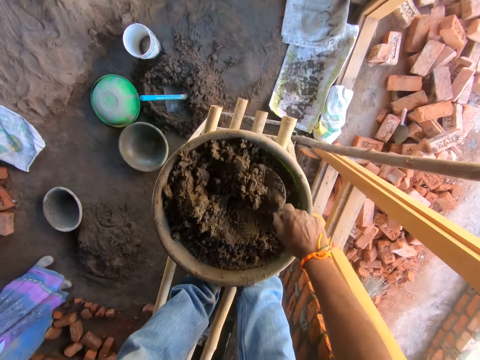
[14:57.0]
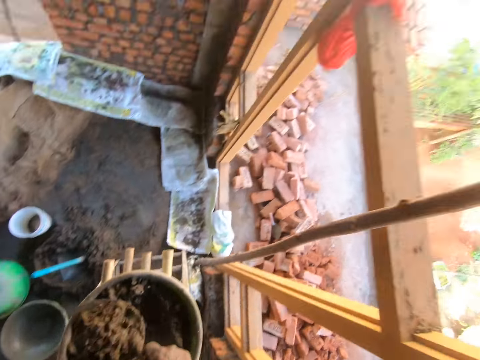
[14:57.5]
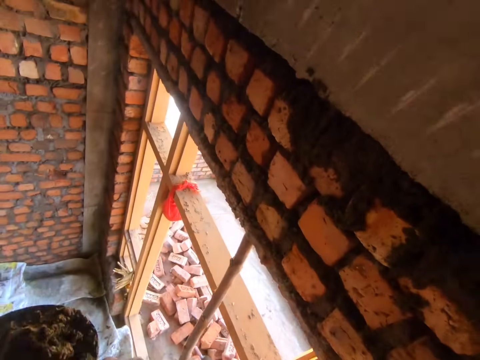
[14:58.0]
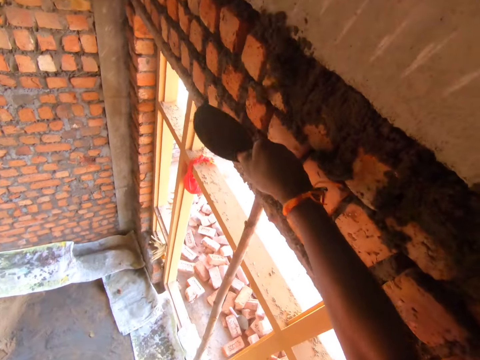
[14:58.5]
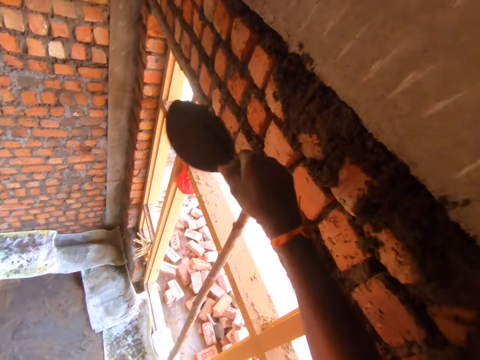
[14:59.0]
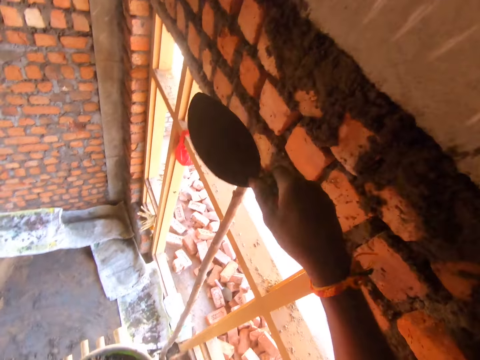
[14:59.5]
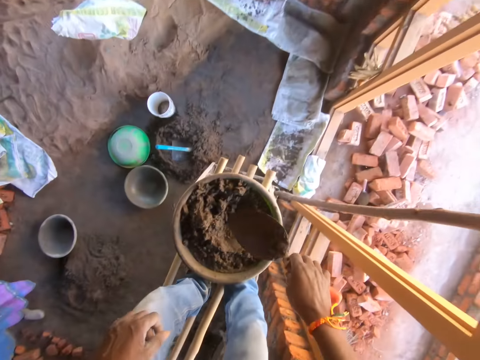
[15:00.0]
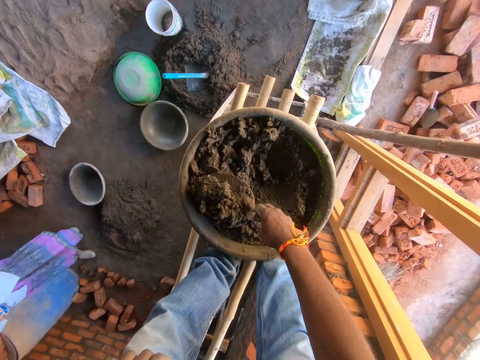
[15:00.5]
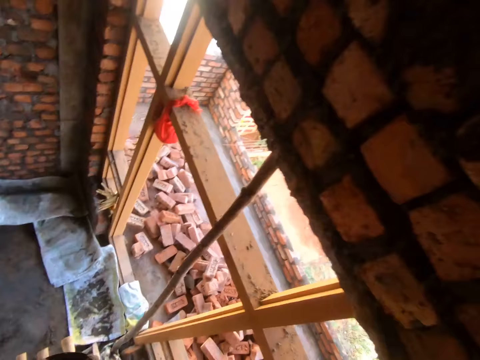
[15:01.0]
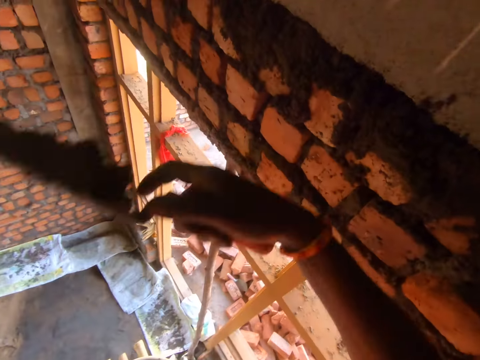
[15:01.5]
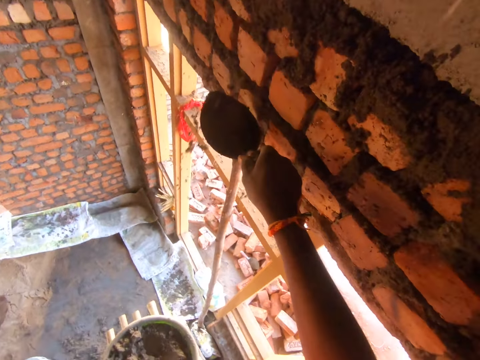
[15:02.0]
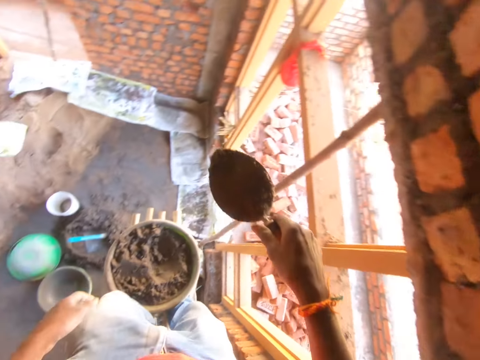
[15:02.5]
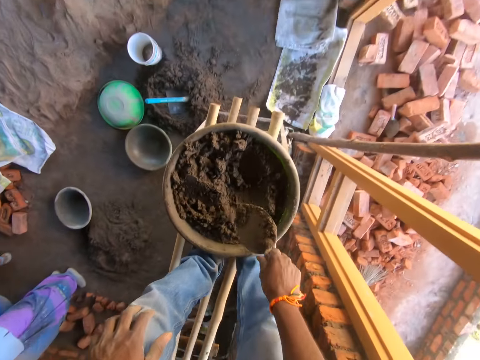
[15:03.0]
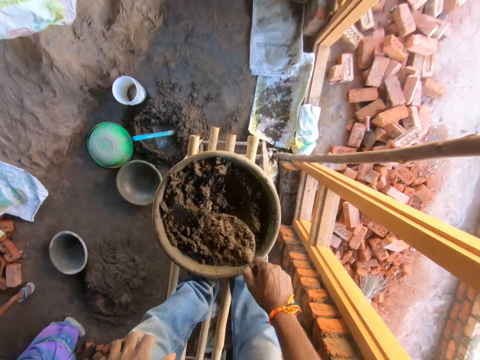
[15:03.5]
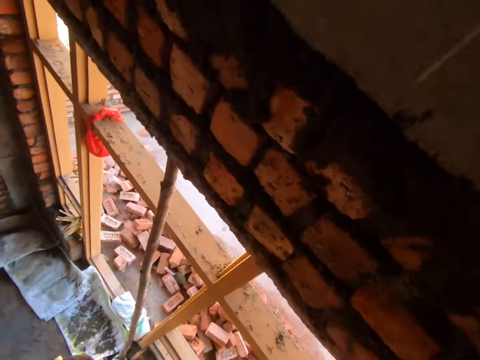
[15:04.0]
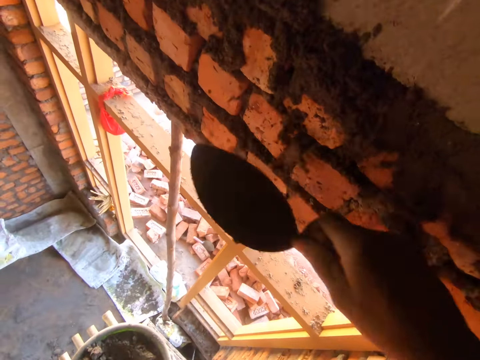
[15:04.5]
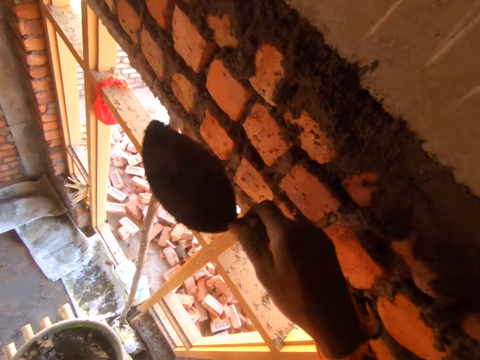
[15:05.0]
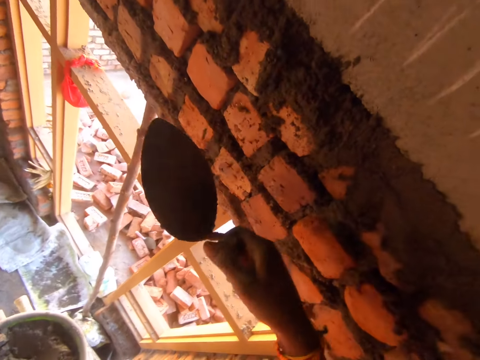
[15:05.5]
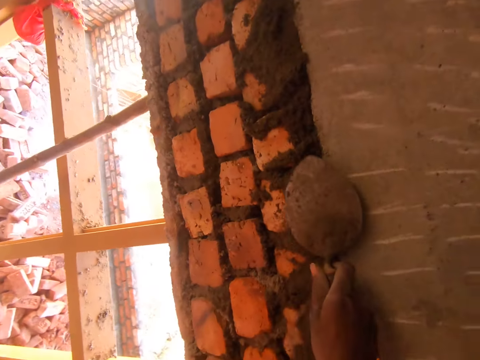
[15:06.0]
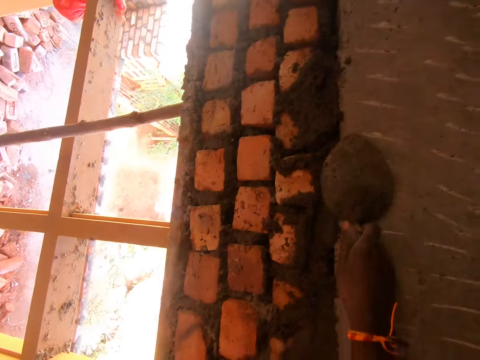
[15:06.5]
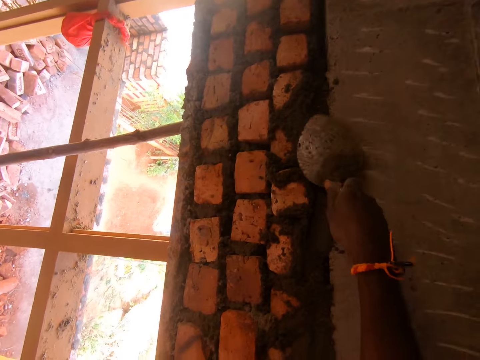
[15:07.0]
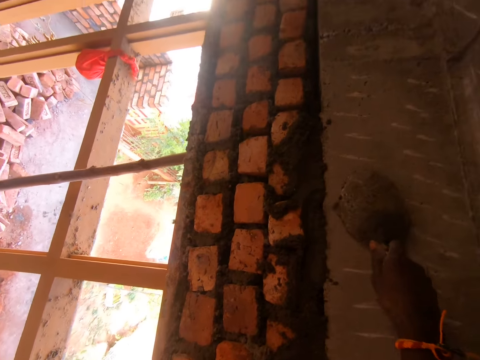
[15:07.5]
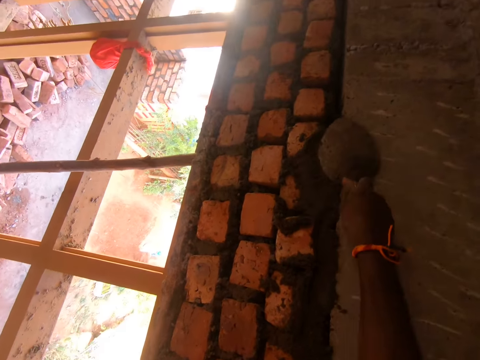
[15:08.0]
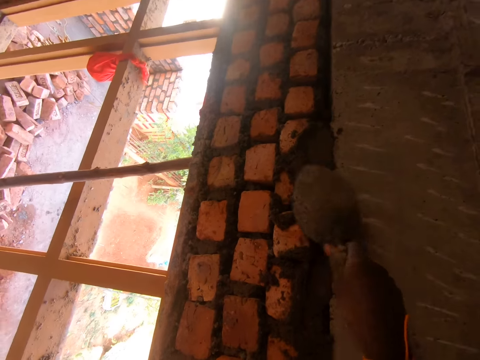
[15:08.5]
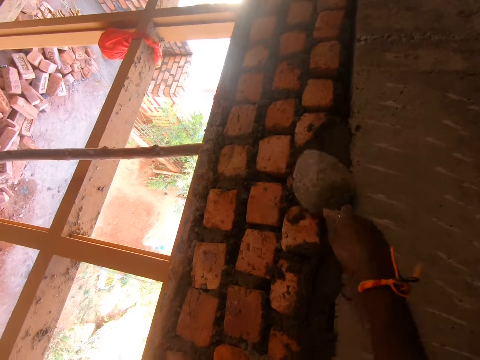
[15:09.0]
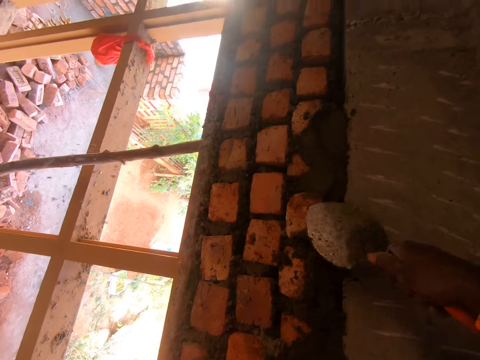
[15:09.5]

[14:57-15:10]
The camera wearer scoops the concrete with a trowel. They throw the concrete on the wall with the trowel. They scoop the concrete with the trowel. They throw the concrete on the wall with the trowel. They scoop the concrete with the trowel. They throw the concrete on the wall with the trowel. They smoothen the concrete from the wall with the trowel.

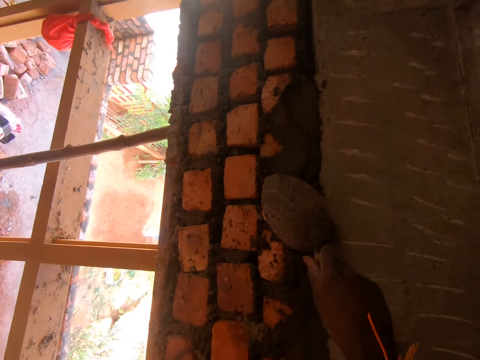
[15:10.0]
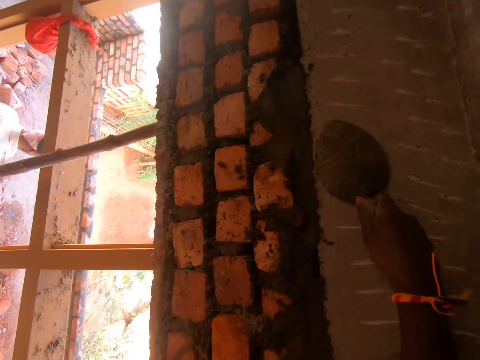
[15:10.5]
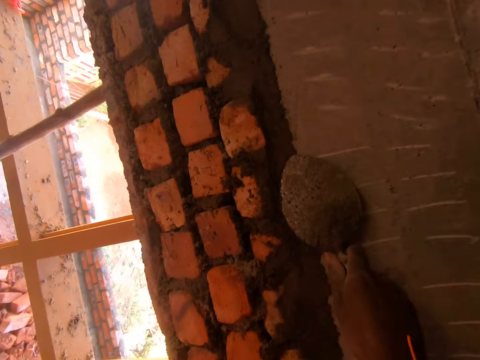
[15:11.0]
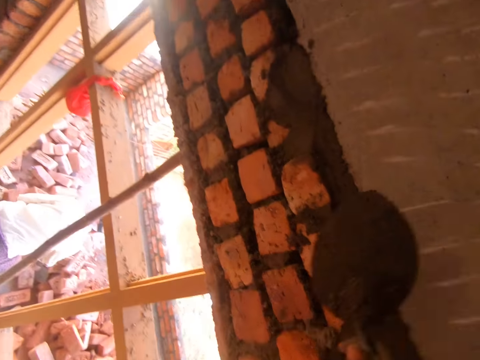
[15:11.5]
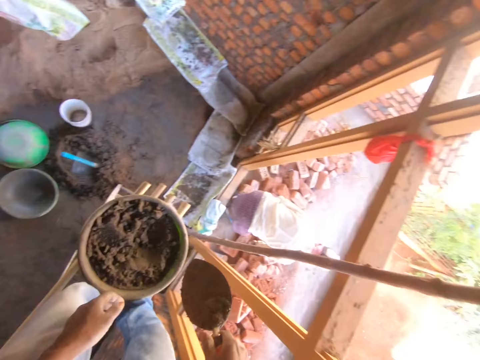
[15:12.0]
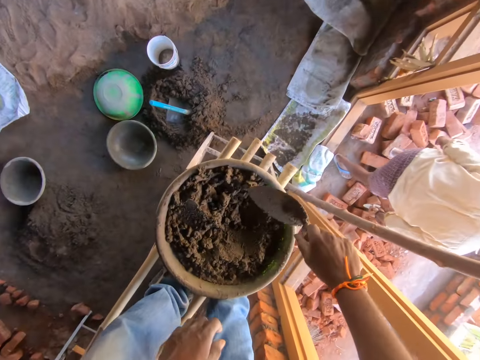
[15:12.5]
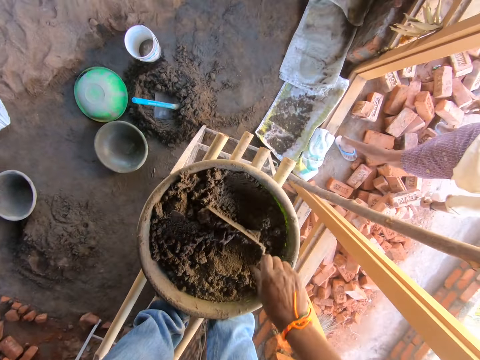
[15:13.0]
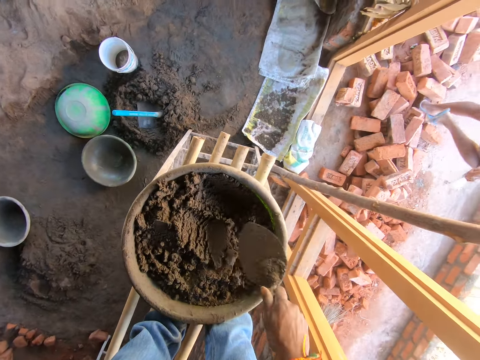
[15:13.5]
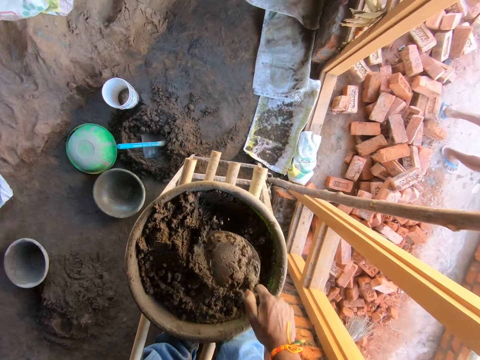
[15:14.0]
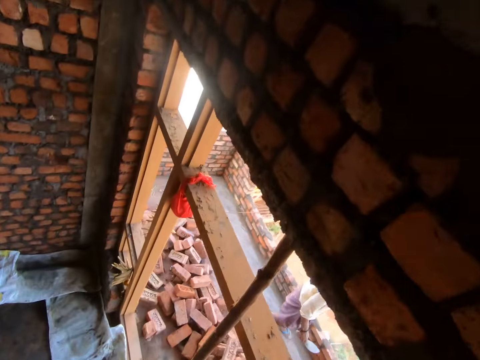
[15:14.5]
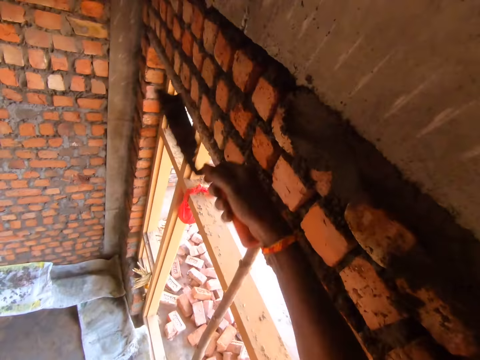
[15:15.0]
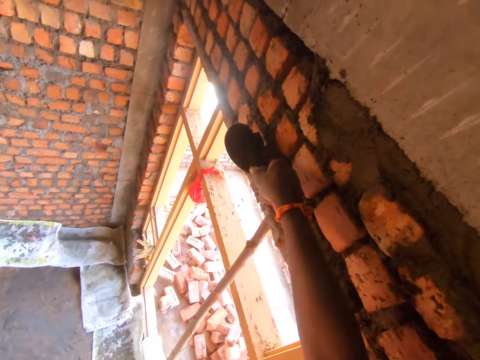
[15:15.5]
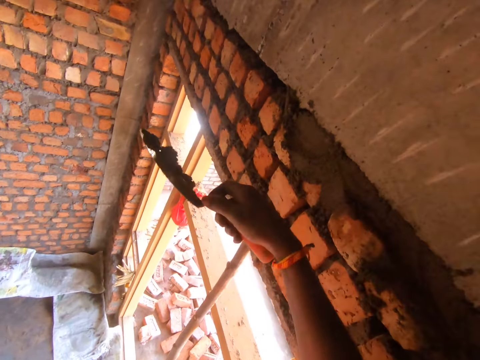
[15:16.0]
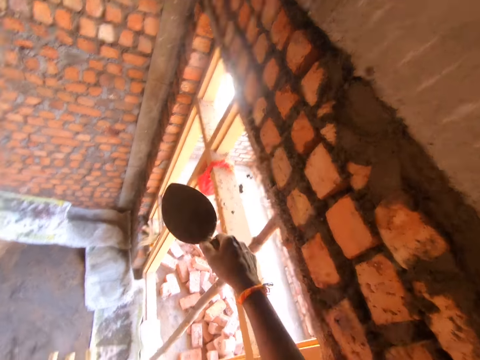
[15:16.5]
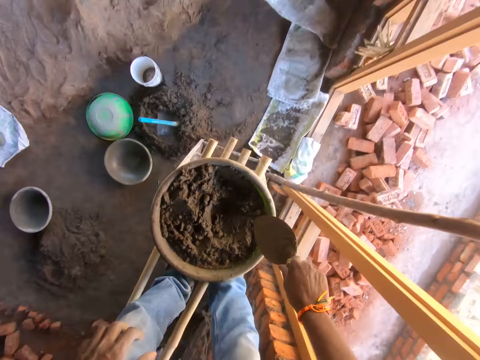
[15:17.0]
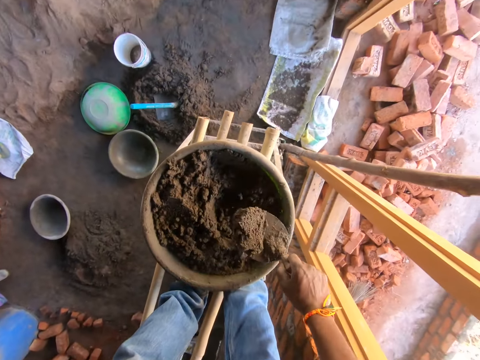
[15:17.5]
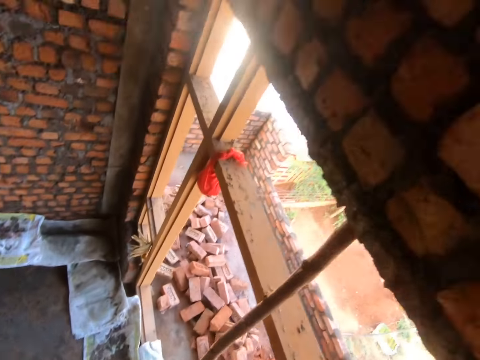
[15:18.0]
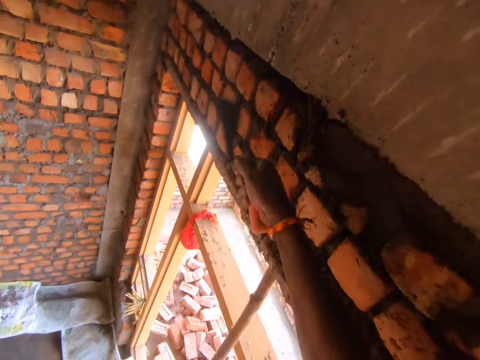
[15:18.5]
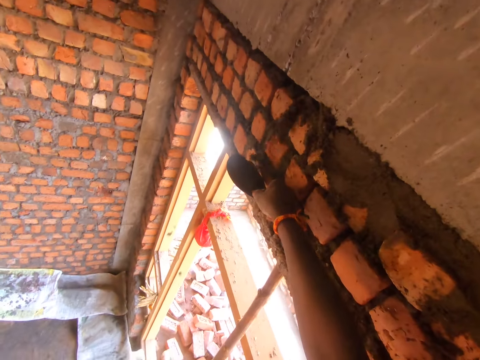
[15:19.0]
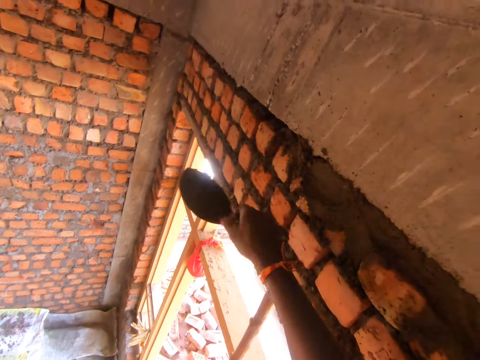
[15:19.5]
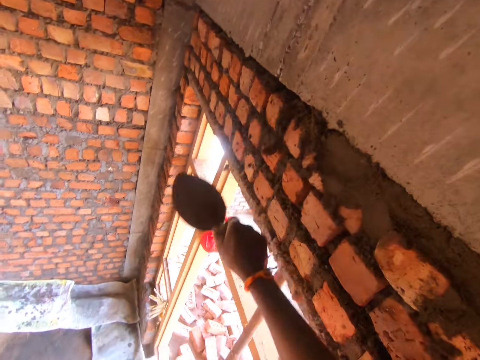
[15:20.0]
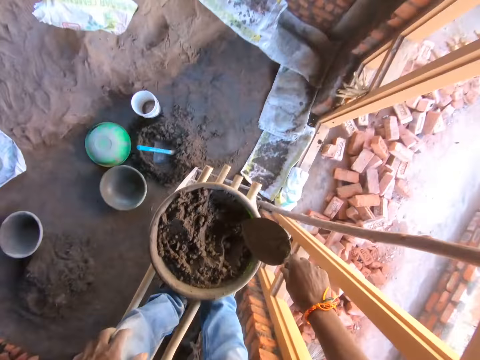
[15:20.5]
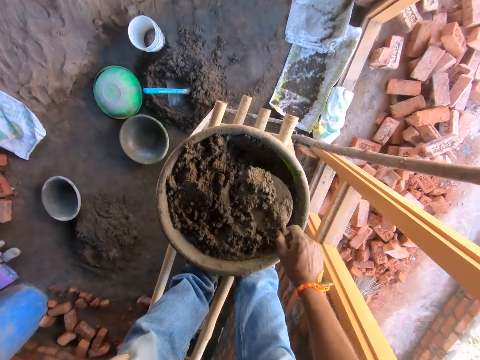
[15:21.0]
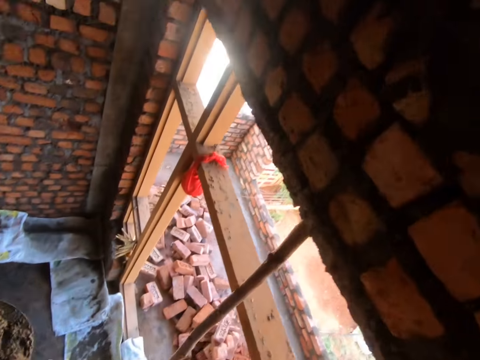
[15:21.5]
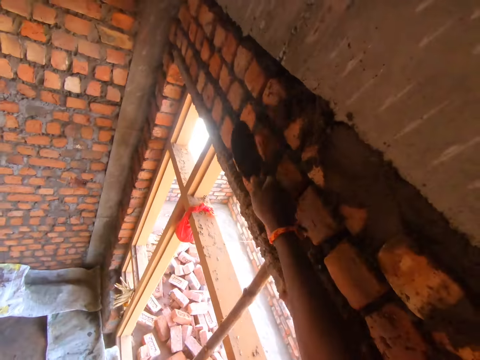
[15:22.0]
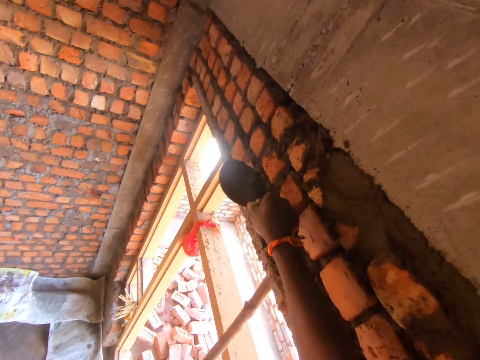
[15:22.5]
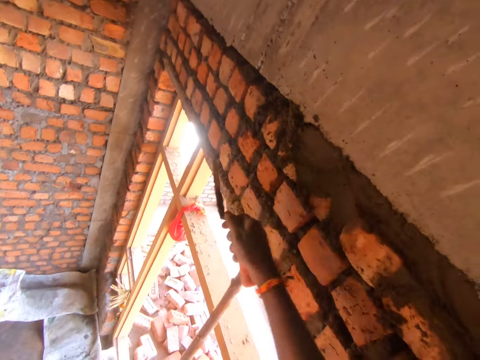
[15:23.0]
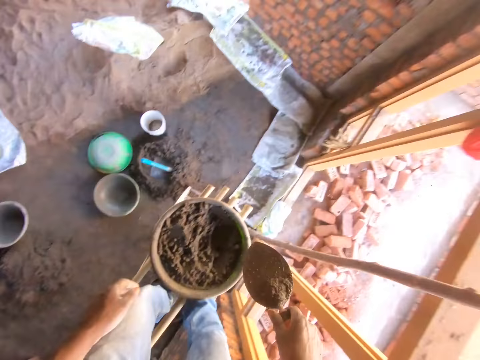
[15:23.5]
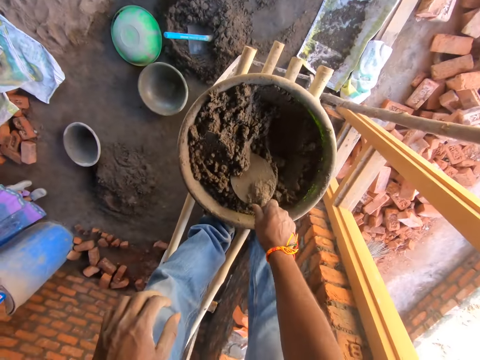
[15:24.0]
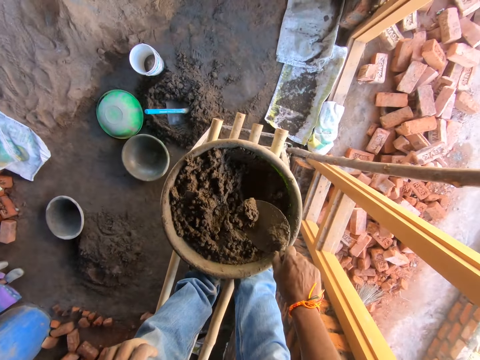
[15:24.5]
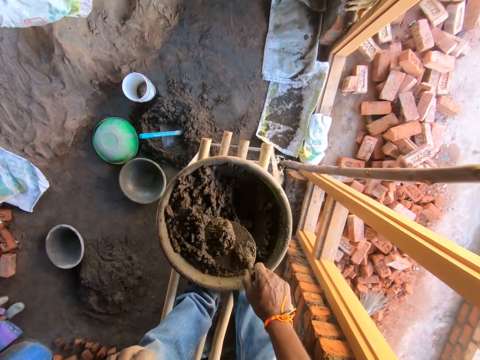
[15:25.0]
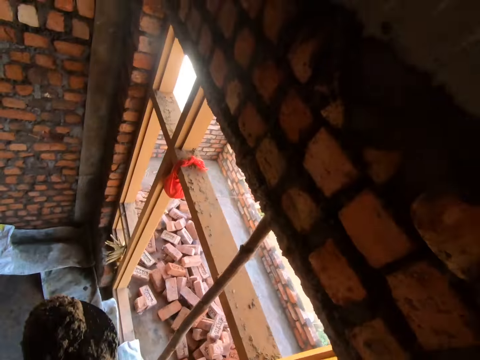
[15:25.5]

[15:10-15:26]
The camera wearer scoops the concrete with a trowel. They mix the concrete soil with the trowel. They scoop the concrete with the trowel. They throw the concrete on the wall with the trowel. They scoop the concrete with the trowel. They throw the concrete on the wall. They scoop the concrete with the trowel. They throw the concrete on the wall with the trowel. They scoop the concrete with the trowel.
